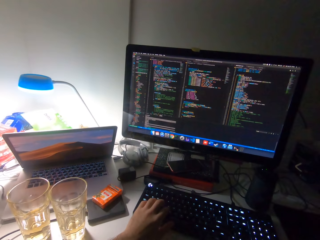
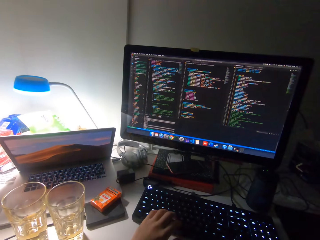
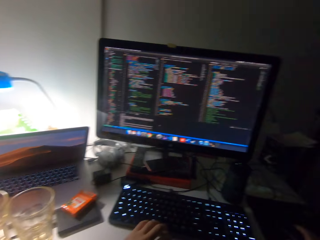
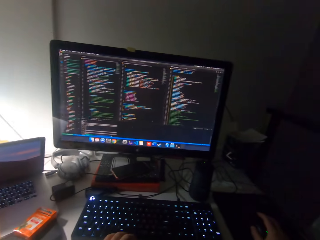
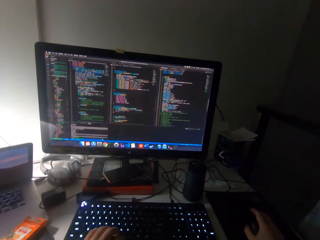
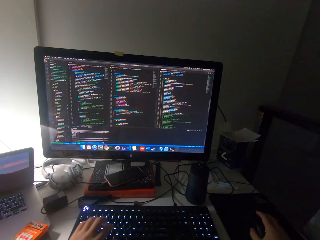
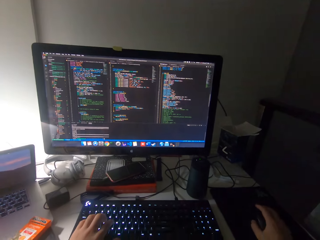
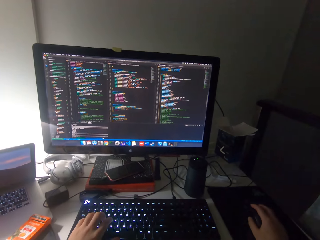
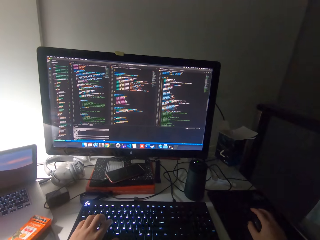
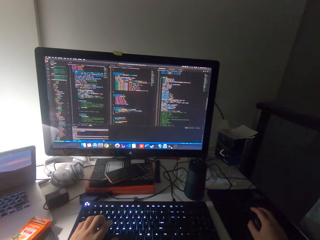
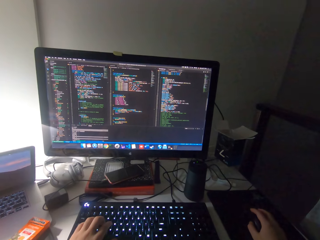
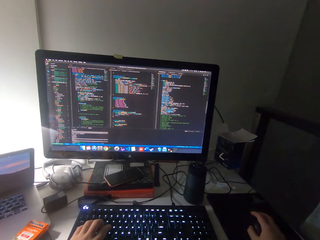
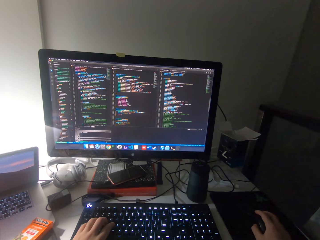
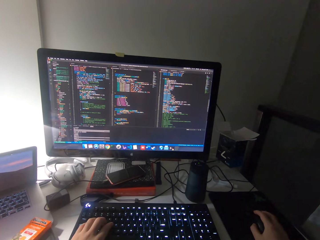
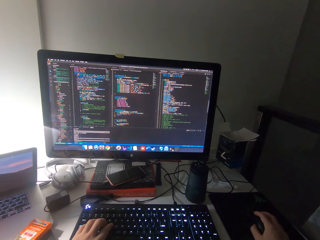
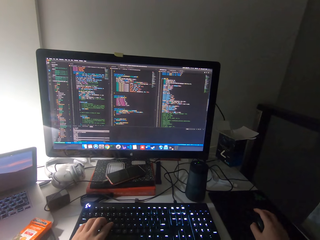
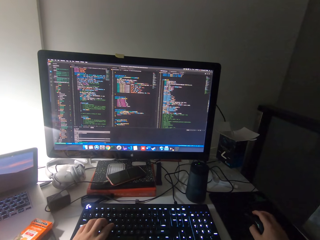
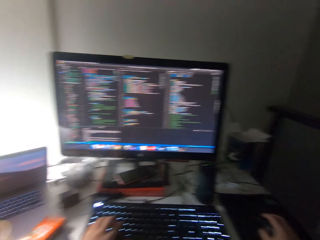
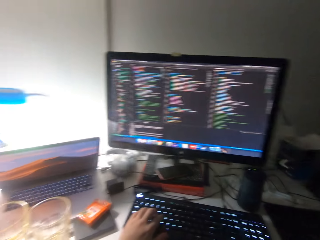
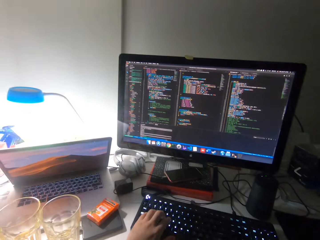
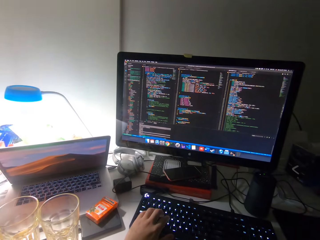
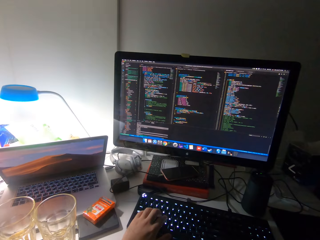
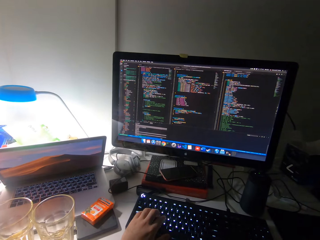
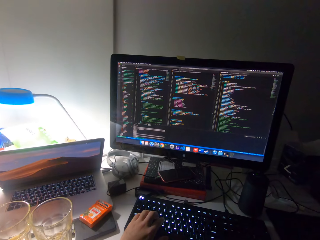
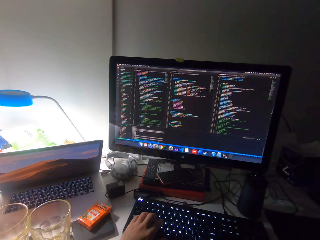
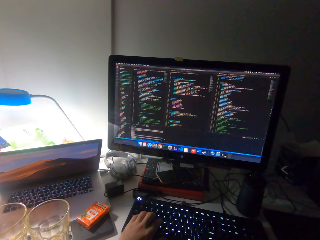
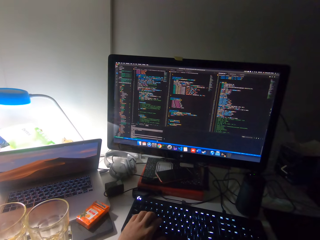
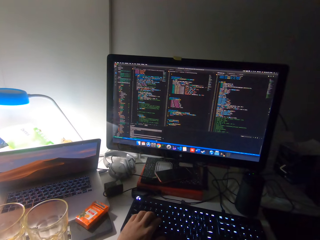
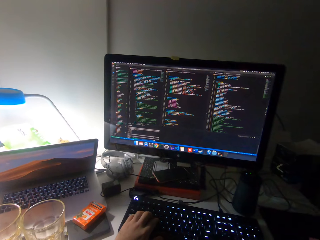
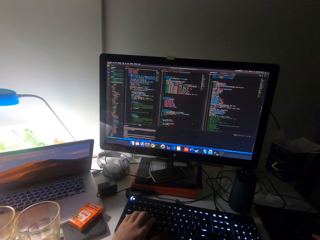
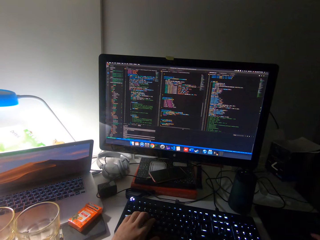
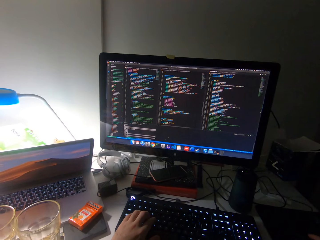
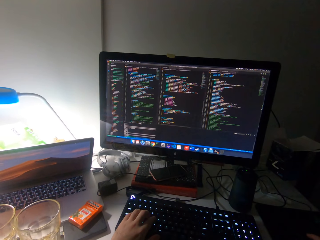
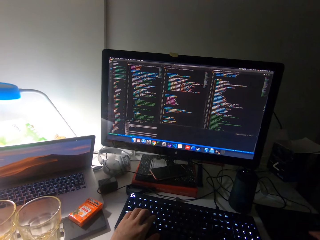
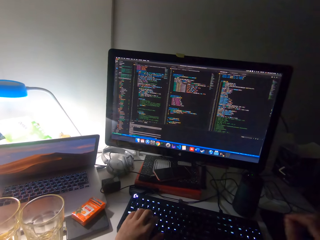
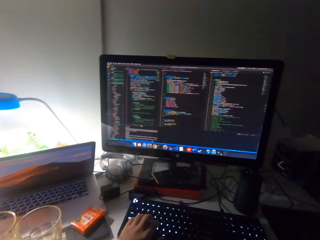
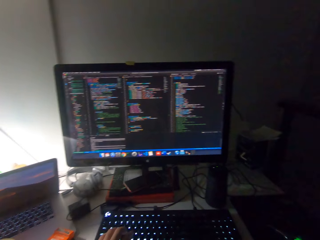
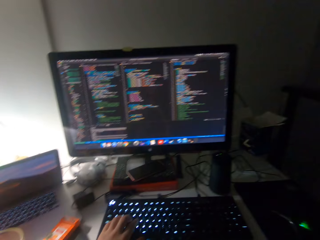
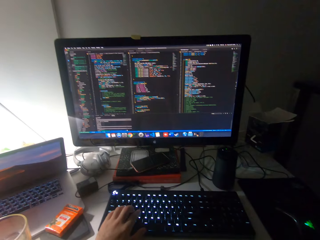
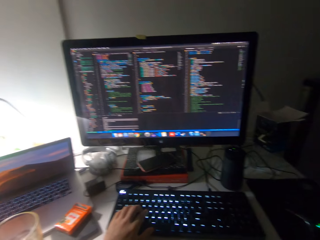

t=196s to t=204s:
The camera wearer types on the keyboard.

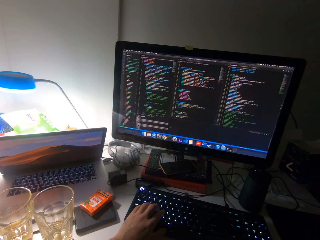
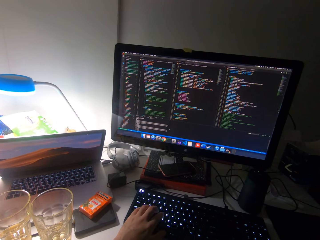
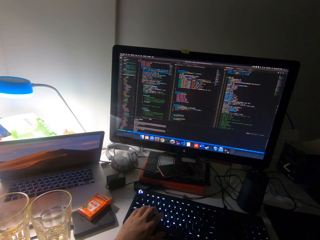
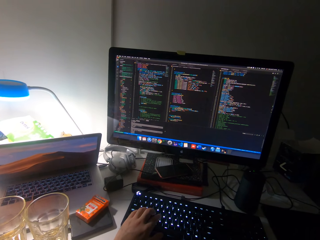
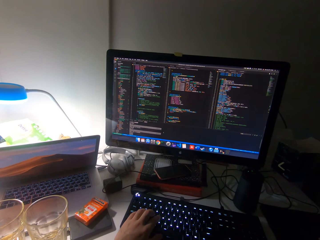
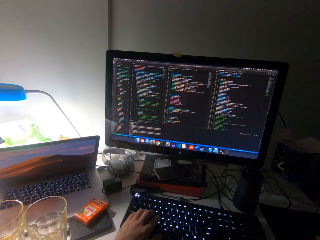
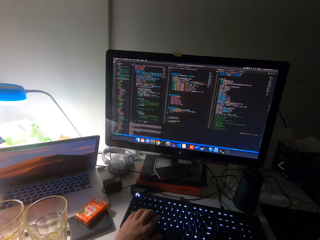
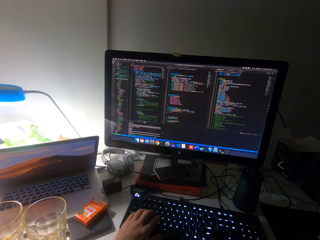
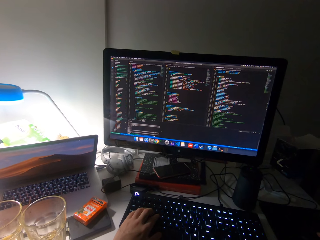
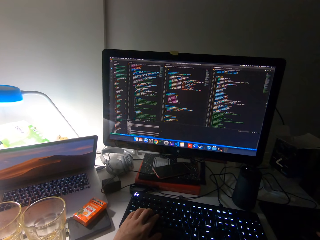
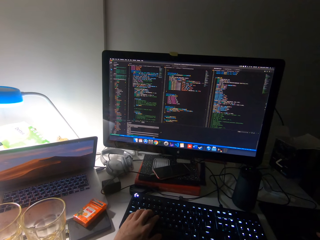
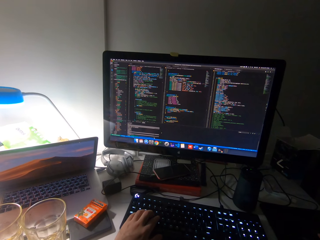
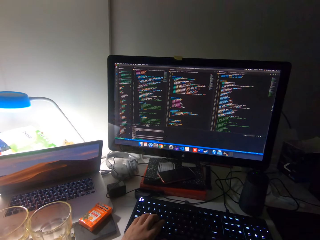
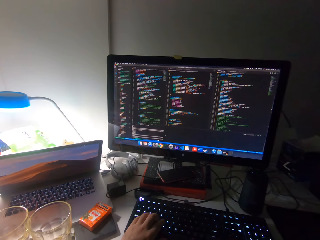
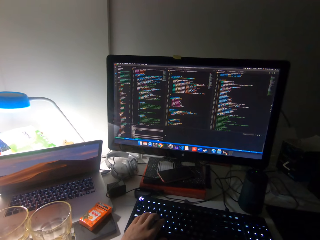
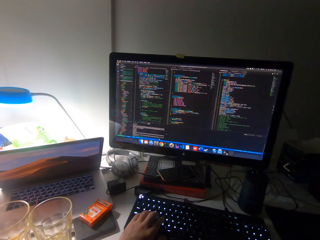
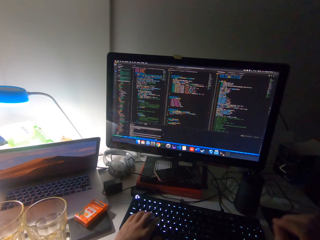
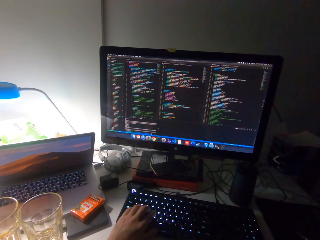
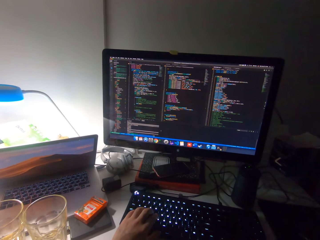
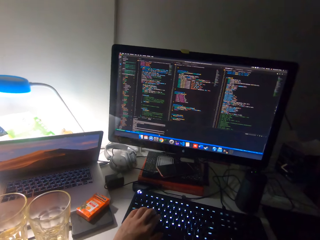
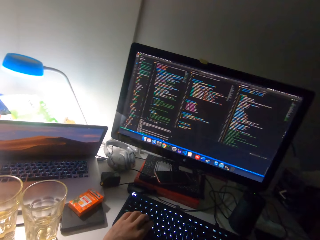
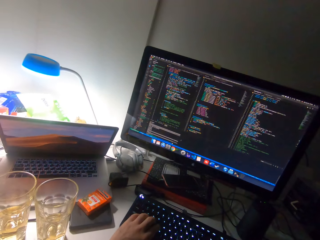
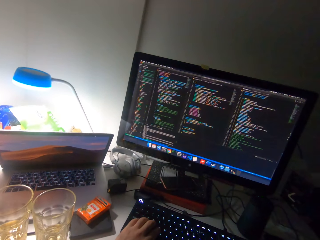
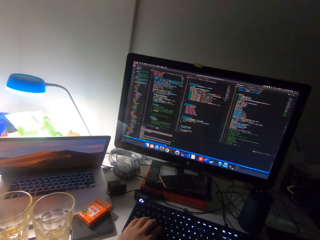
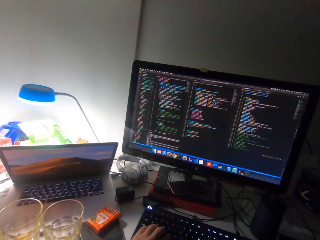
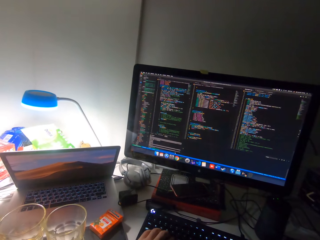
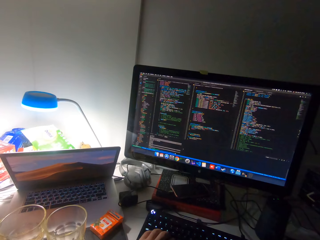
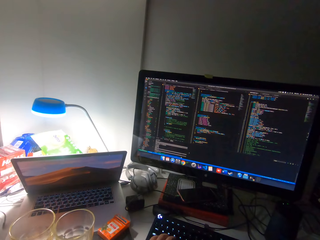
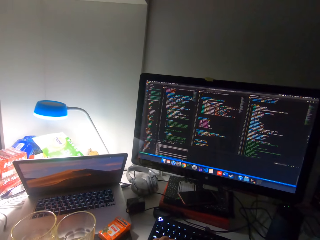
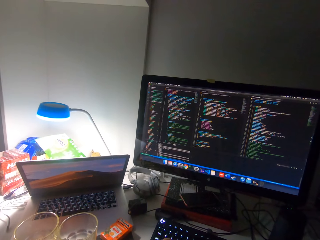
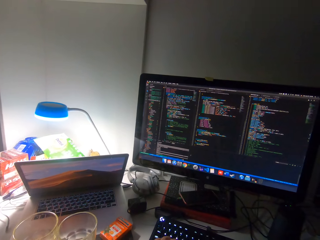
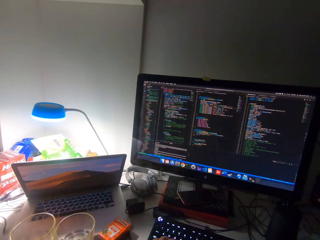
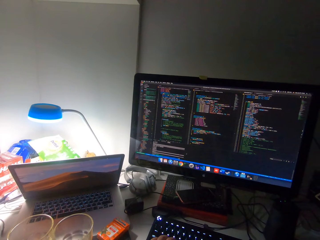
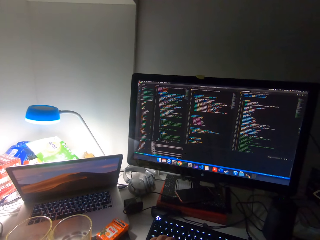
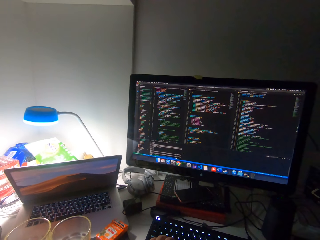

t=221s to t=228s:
The camera wearer looks at the computer.

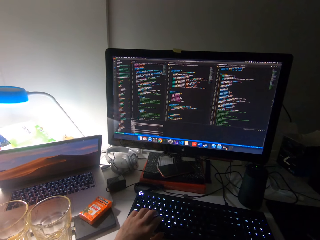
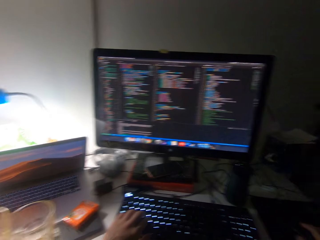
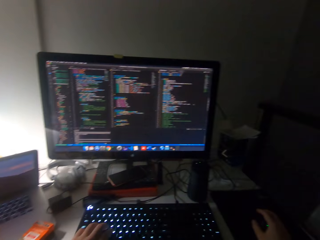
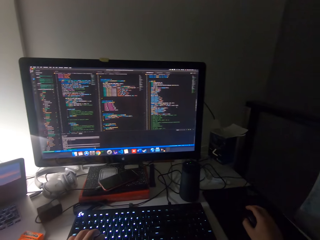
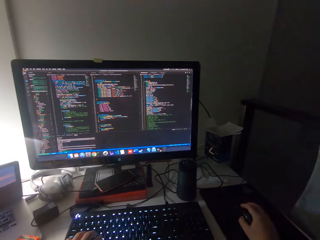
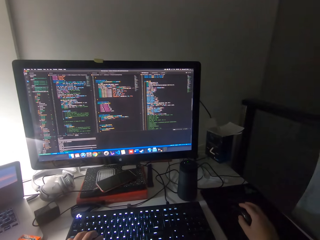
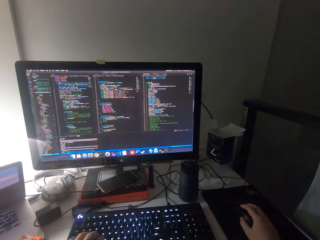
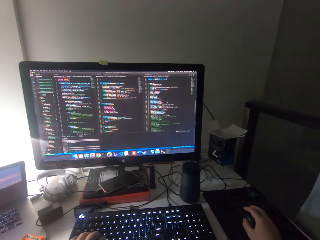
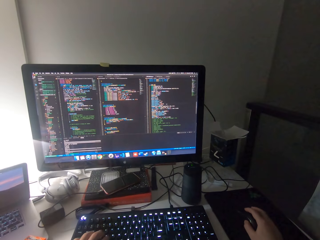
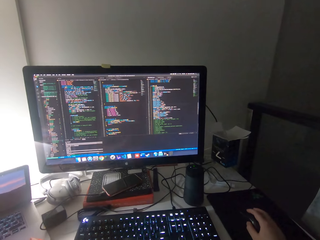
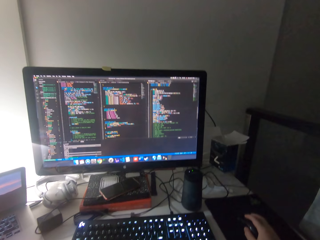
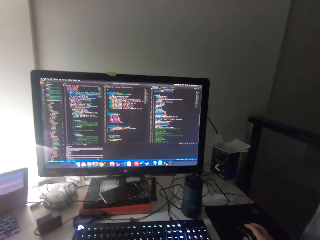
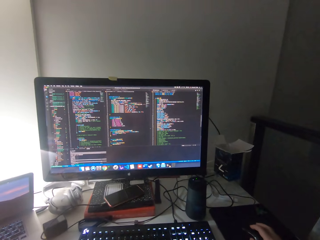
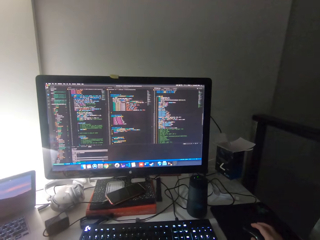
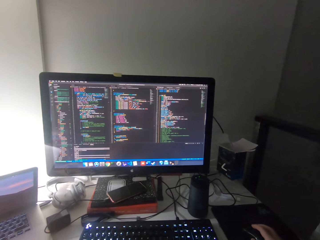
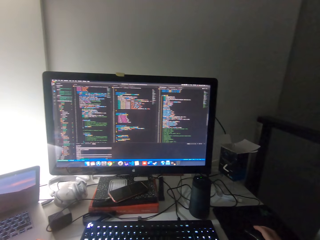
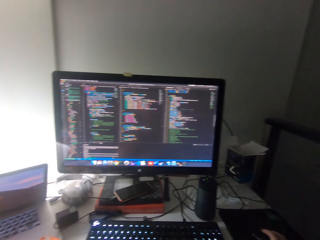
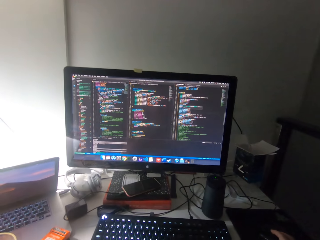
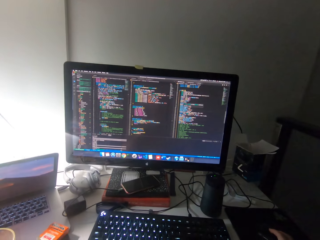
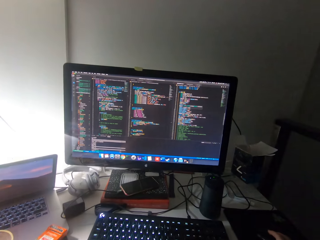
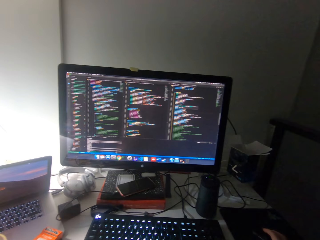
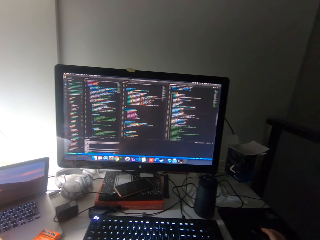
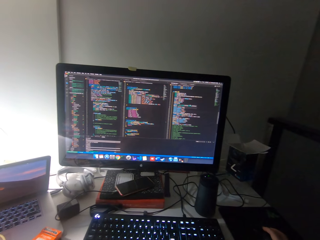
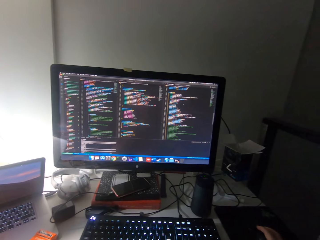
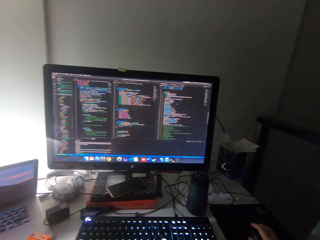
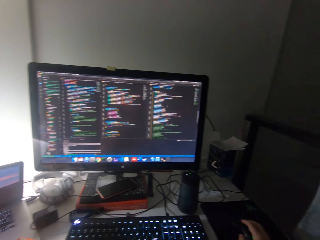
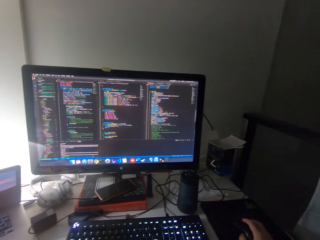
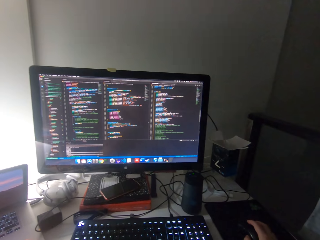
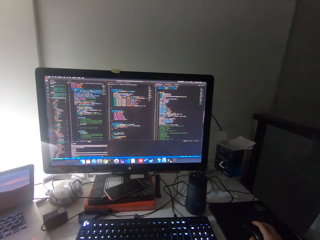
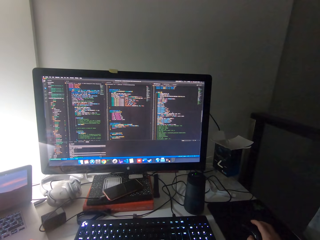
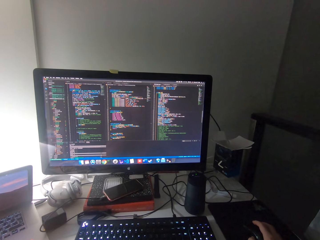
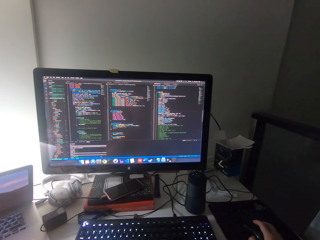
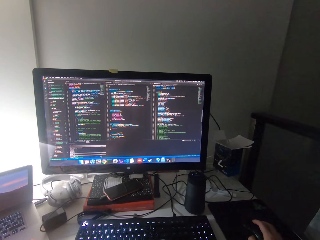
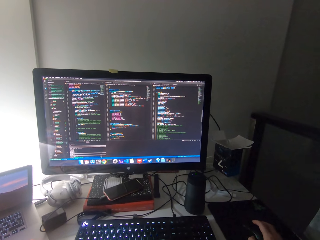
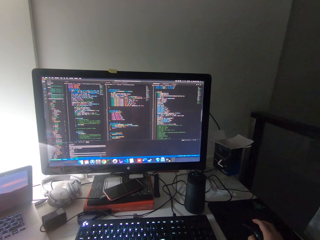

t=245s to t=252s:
The camera wearer clicks the mouse.
